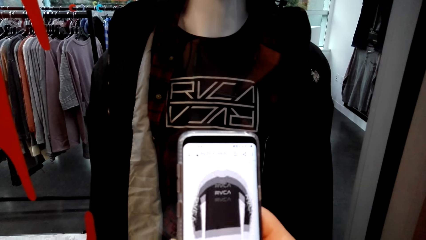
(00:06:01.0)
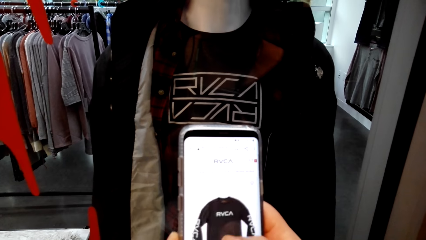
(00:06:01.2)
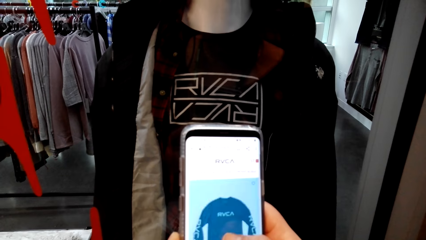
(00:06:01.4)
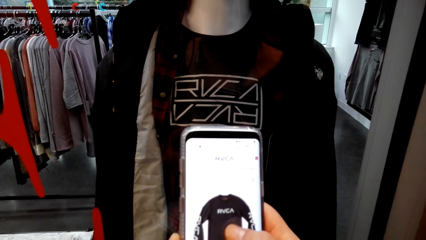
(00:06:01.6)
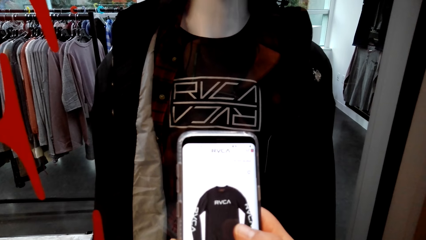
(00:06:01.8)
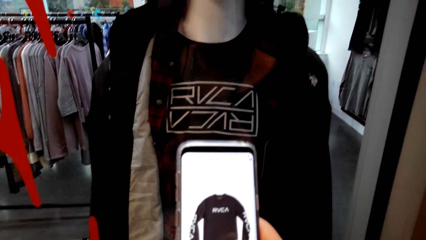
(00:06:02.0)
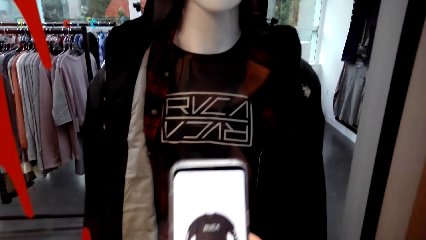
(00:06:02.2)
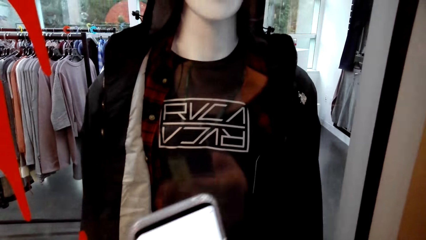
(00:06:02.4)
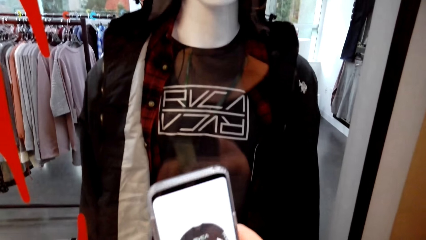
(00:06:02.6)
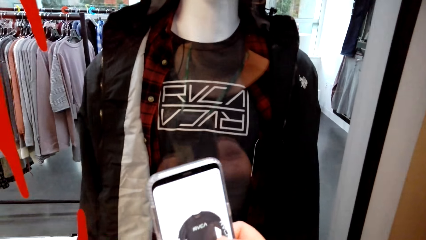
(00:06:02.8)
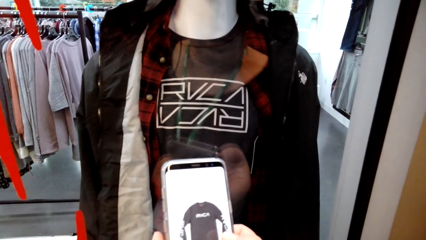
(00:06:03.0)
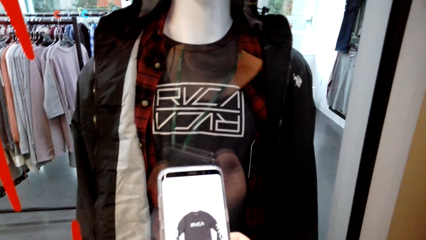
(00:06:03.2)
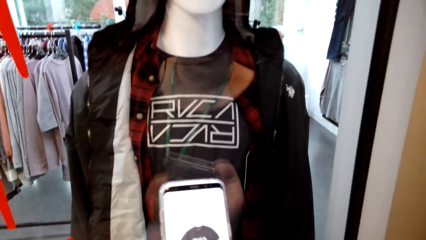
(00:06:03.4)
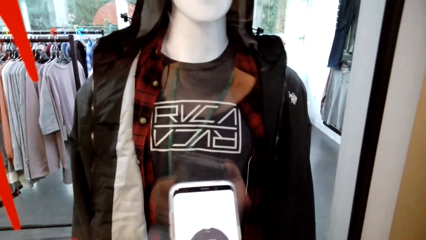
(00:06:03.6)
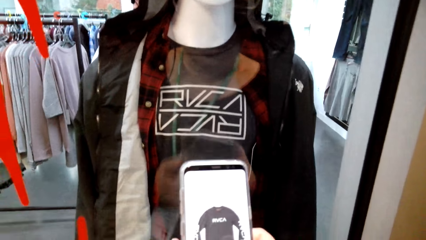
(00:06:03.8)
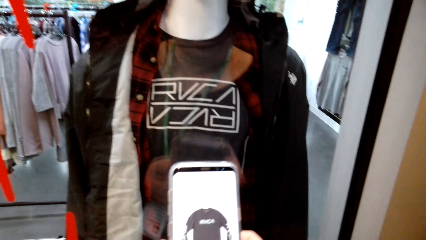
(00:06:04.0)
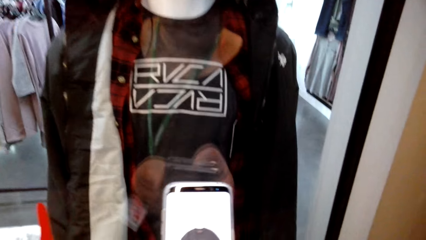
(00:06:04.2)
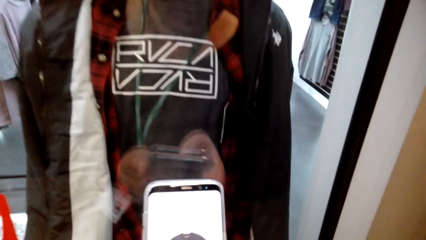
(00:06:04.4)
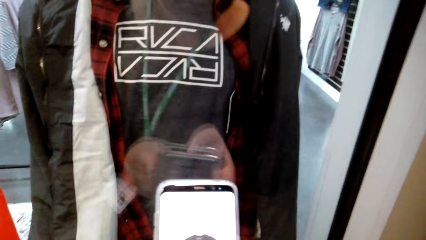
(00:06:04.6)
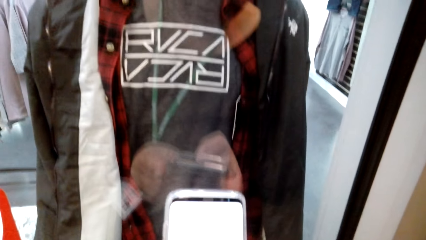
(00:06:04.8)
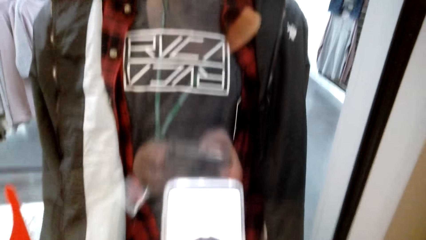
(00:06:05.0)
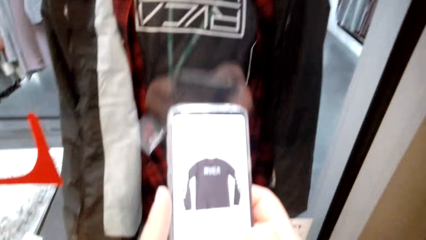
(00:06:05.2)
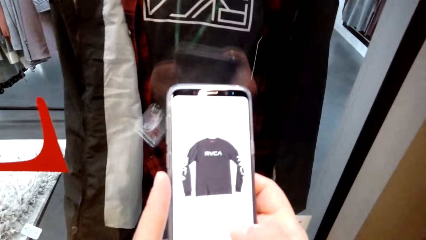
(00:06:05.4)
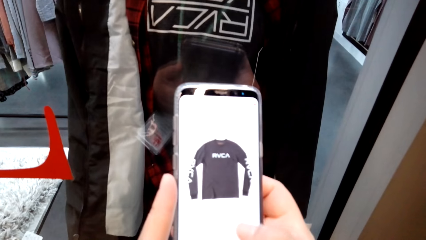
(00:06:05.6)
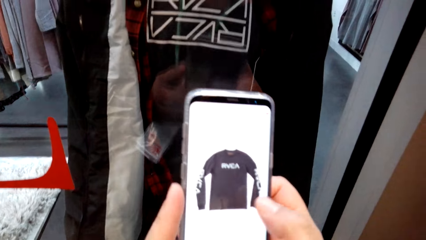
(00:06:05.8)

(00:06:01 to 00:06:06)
The camera wearer looks at the phone screen, talks to a man and touches the phone screen.

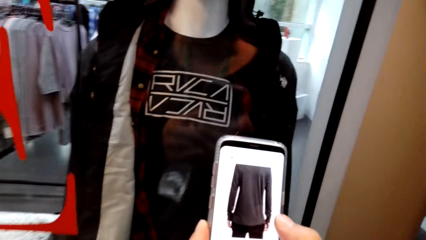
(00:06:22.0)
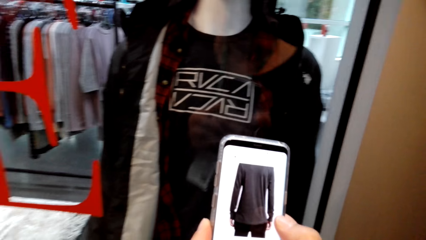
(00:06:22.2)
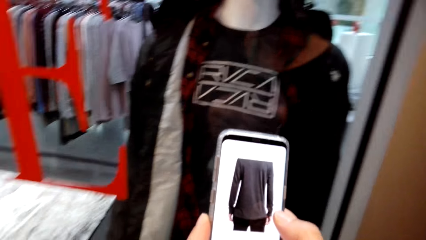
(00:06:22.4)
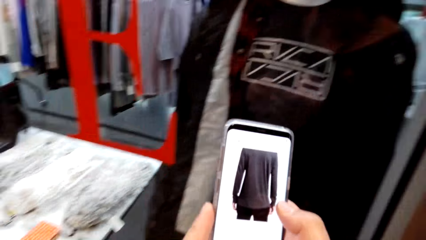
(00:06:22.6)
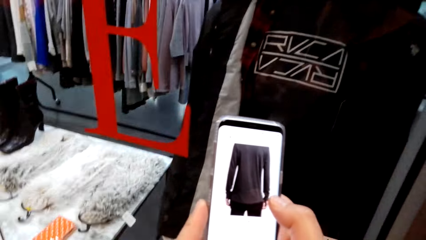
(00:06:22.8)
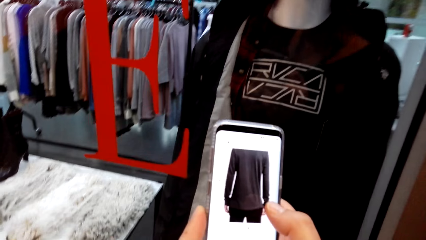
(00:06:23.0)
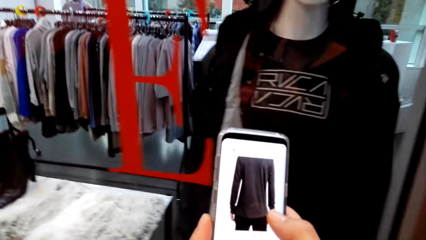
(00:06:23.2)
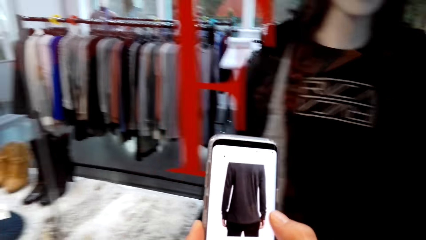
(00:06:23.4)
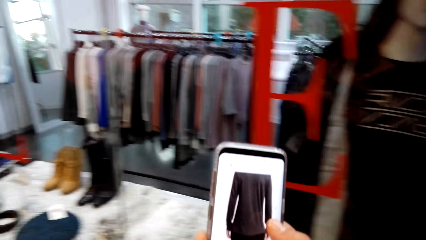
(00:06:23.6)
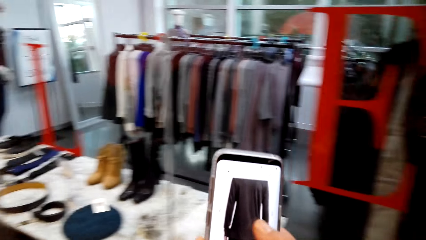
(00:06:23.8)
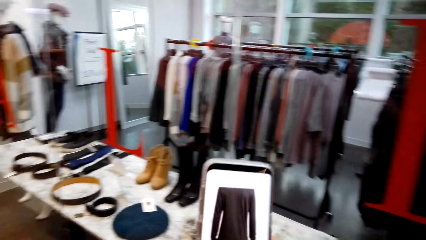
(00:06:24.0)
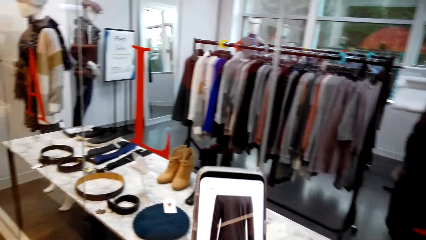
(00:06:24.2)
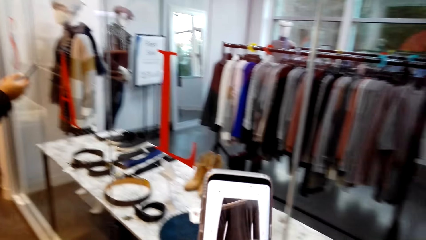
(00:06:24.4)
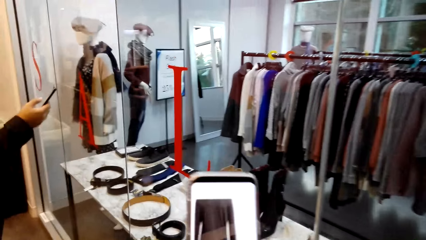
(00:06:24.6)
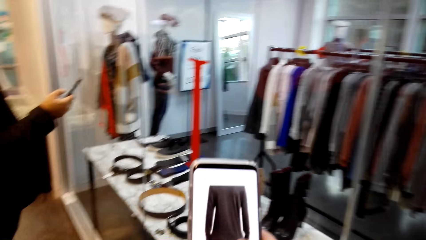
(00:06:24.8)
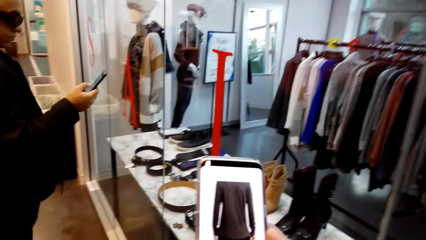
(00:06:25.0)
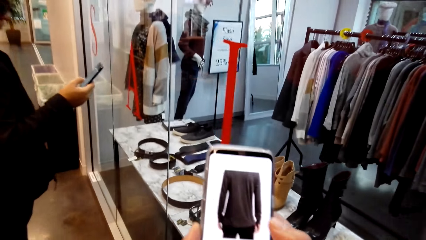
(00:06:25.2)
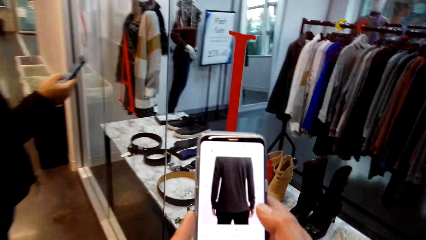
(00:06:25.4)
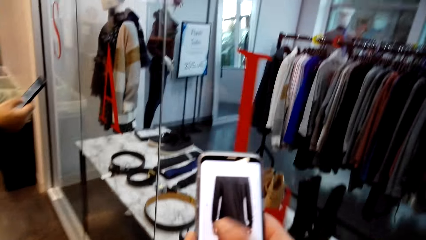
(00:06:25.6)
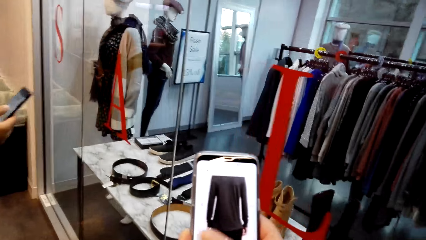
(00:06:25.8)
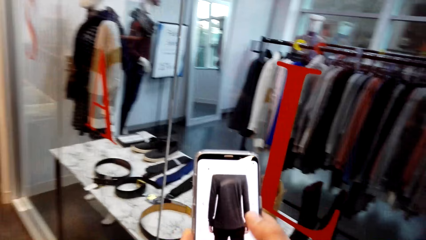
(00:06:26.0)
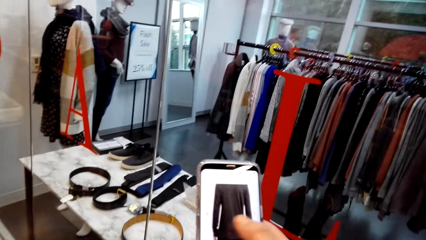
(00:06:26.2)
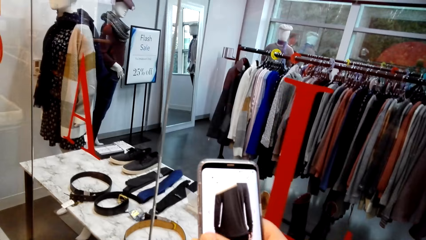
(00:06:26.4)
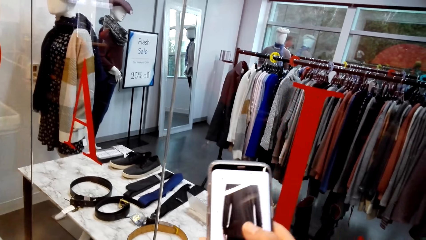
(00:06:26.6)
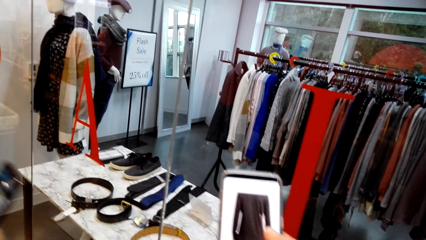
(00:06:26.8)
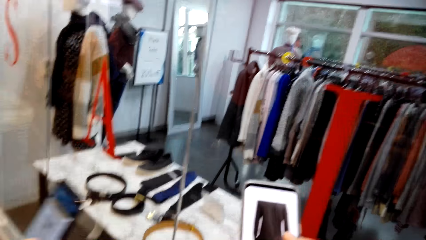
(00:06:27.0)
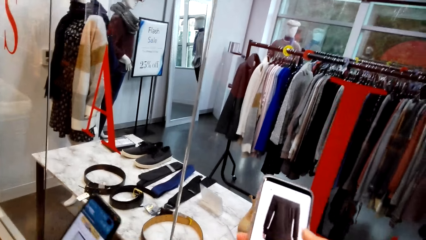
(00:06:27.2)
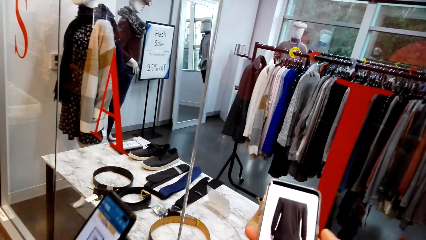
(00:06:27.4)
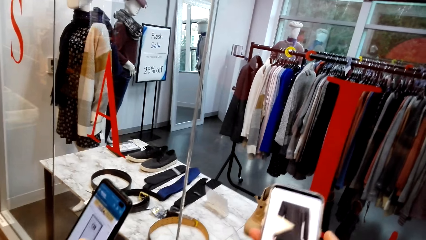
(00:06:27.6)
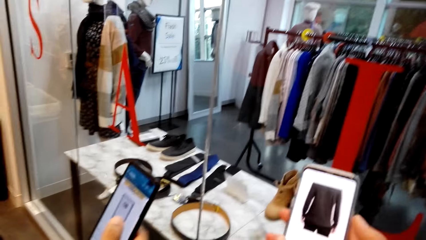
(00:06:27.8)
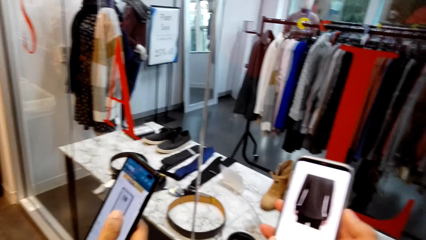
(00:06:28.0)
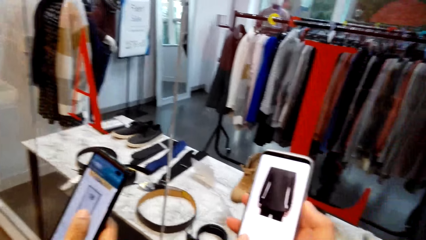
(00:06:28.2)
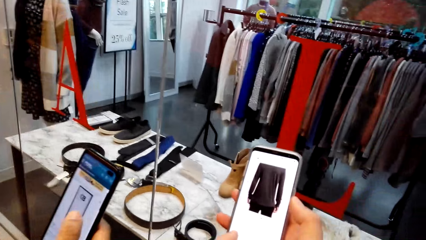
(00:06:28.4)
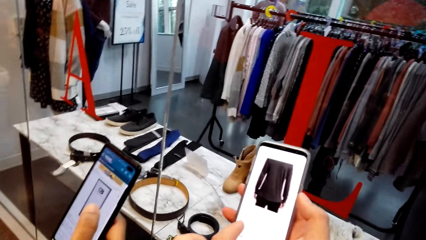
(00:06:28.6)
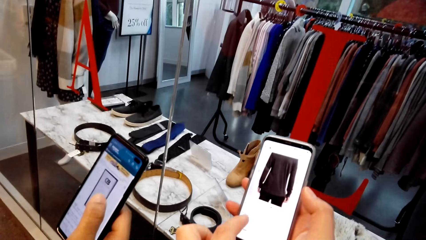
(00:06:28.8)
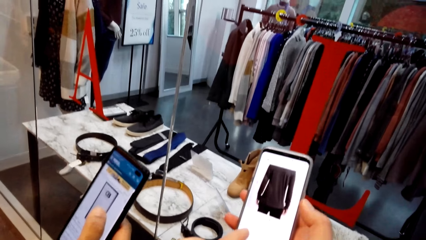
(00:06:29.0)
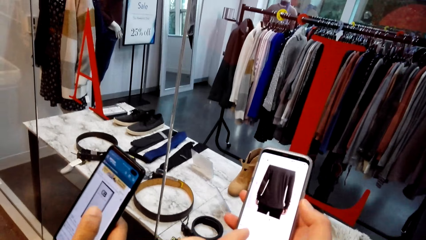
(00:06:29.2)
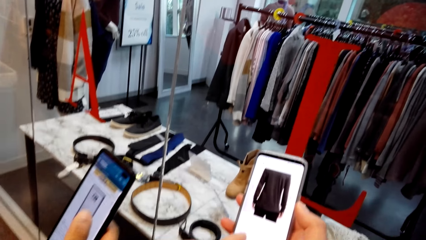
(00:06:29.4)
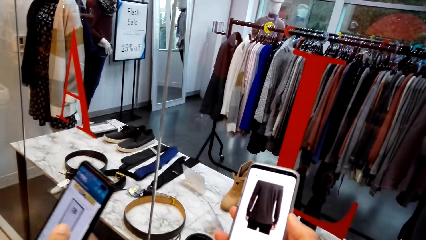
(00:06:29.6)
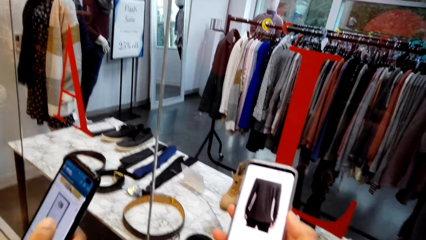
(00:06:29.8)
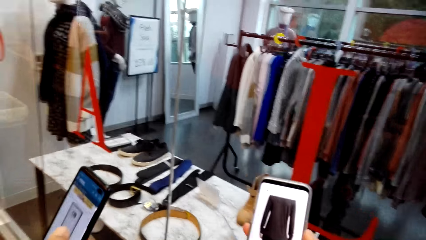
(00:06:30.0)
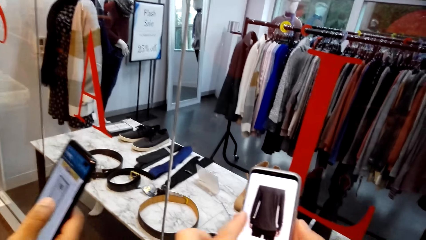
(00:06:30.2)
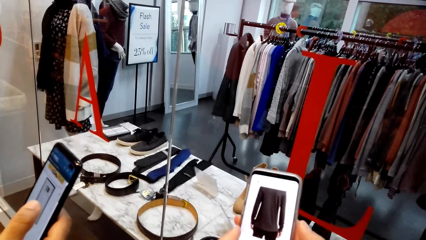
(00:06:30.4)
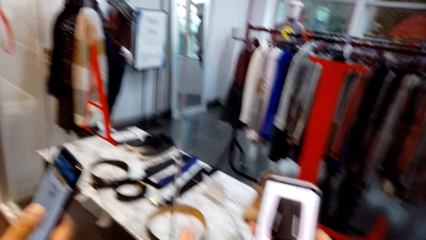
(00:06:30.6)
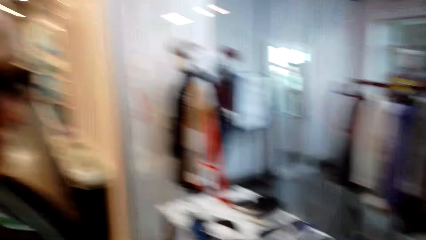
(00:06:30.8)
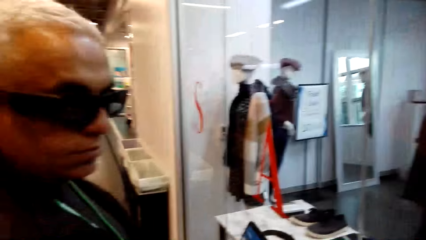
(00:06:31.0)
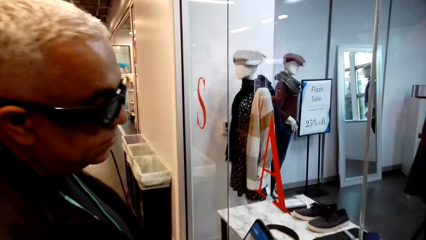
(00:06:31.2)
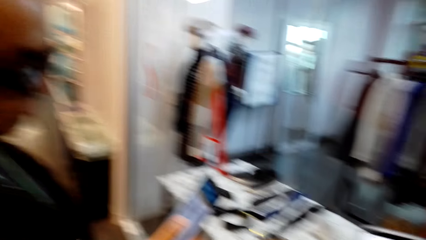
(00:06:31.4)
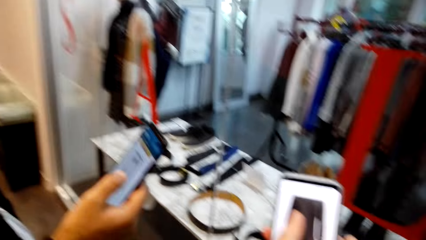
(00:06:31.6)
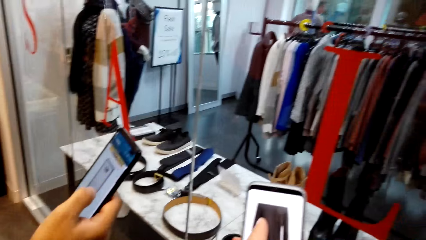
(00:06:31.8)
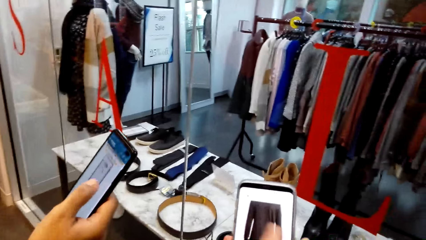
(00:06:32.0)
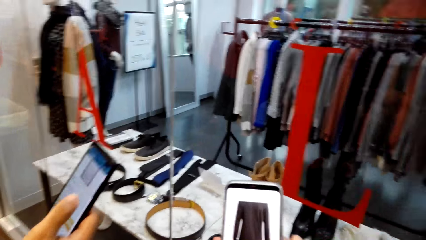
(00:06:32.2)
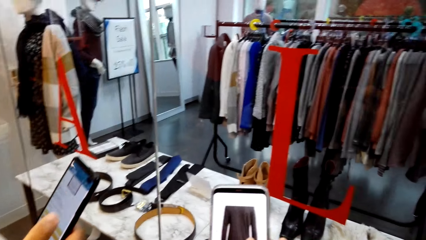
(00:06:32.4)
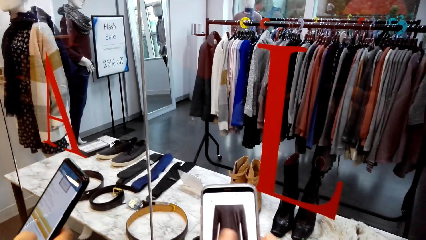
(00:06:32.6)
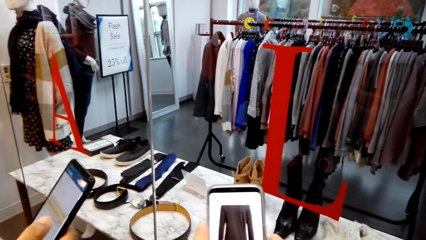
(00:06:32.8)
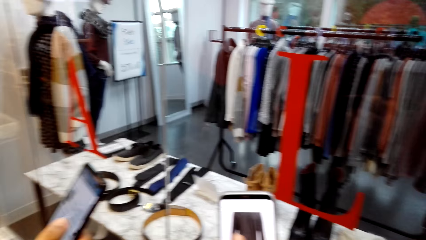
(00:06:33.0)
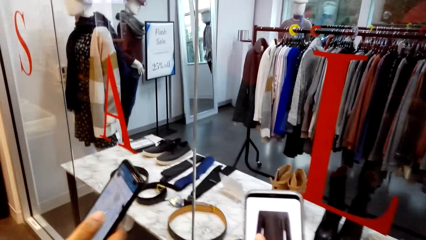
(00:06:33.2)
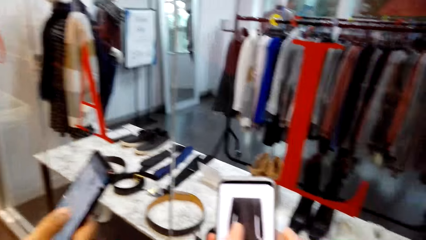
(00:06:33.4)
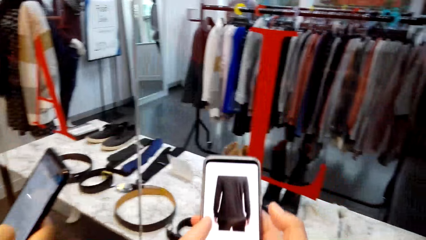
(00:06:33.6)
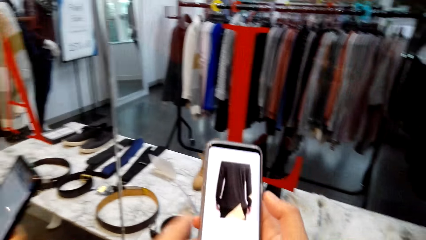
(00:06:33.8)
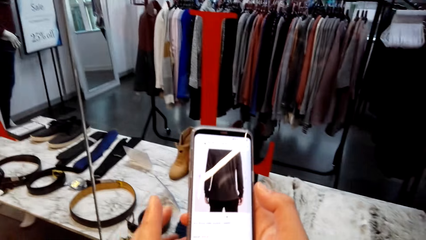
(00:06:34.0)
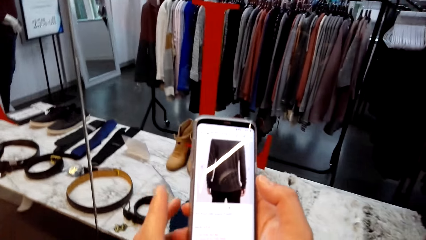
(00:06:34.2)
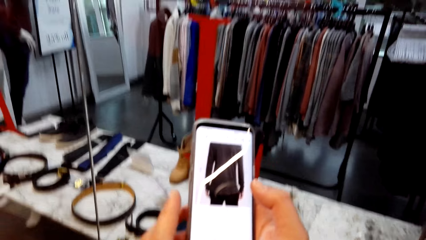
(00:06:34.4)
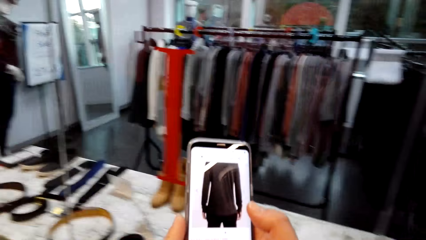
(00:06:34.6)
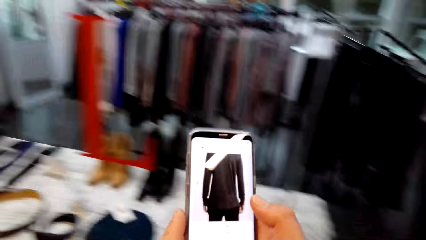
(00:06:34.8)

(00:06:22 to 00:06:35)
The camera wearer talks to a man. They walk, talk to the man, look at the phone screen, touch the phone screen and look around. The man holds a phone with the right hand in the store. The man looks at the phone screen. The camera wearer looks at the phone screen and touches the phone screen. They talk to the man and look at the phone screen. The man looks at the phone screen. The camera wearer holds the phone with both hands in the store. The man talks to the camera wearer. The camera wearer looks at the man. They talk to the man. The man holds the phone with the right hand in the store. The camera wearer talks to the man again. The man touches the phone screen. The man talks to the camera wearer.
